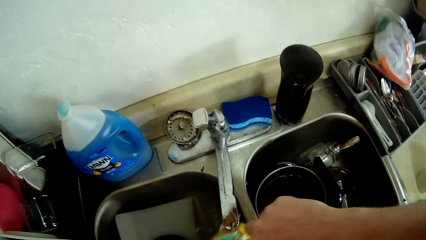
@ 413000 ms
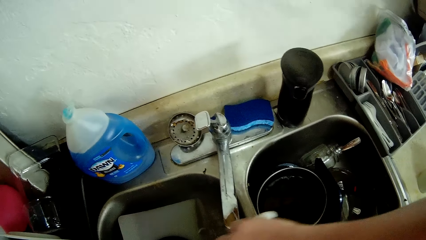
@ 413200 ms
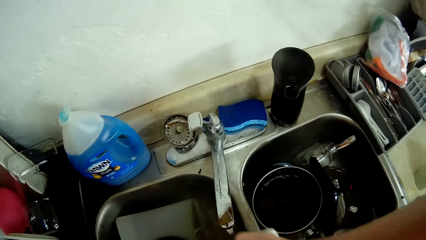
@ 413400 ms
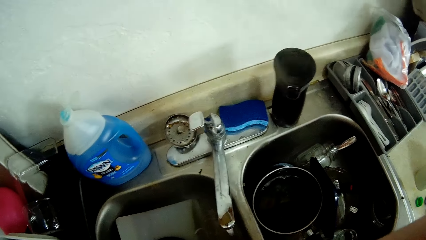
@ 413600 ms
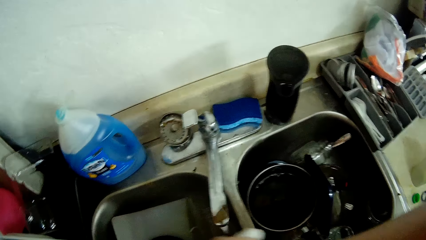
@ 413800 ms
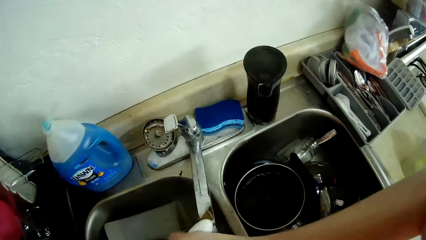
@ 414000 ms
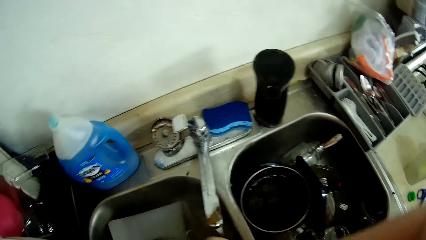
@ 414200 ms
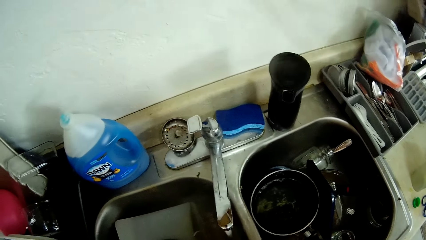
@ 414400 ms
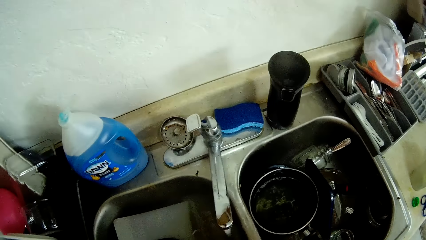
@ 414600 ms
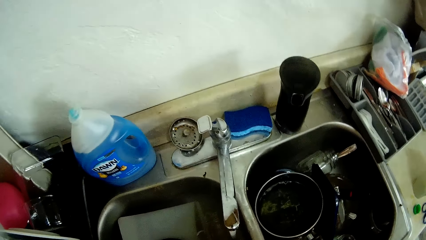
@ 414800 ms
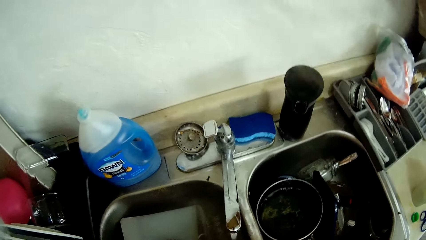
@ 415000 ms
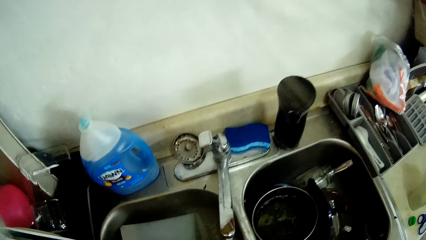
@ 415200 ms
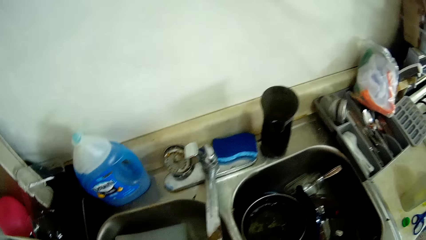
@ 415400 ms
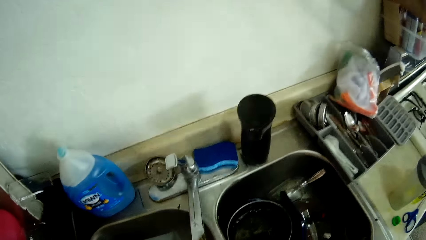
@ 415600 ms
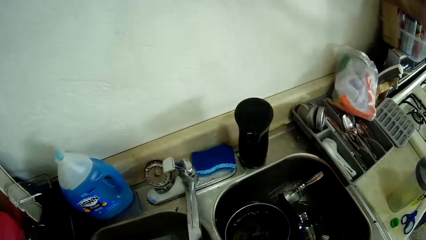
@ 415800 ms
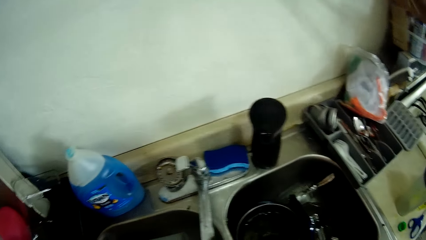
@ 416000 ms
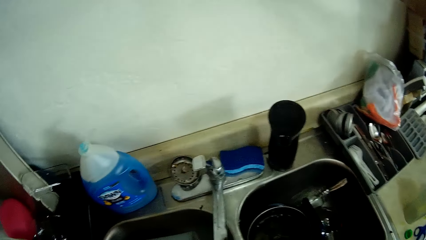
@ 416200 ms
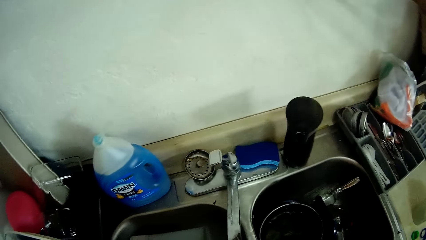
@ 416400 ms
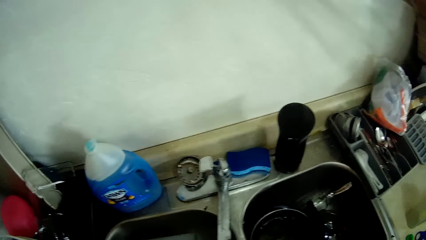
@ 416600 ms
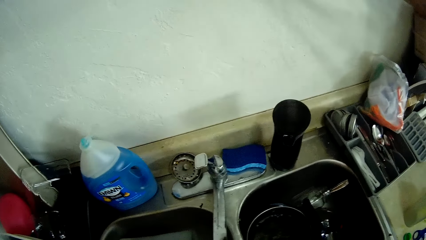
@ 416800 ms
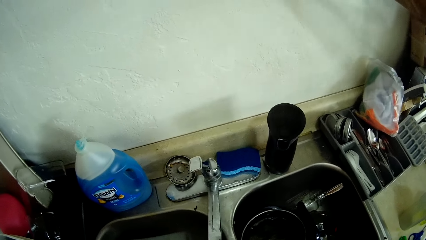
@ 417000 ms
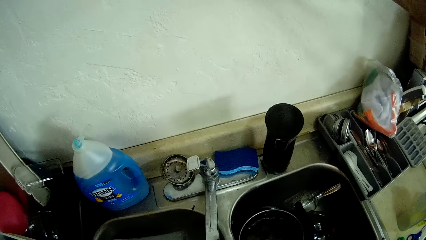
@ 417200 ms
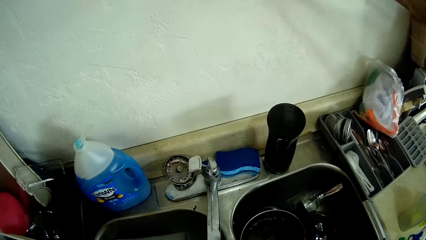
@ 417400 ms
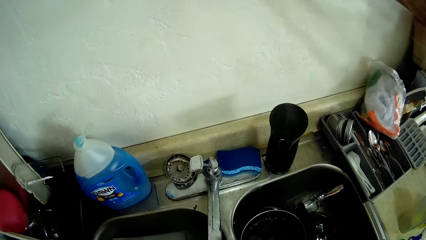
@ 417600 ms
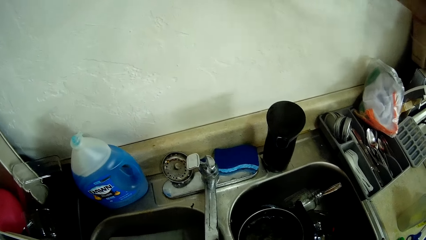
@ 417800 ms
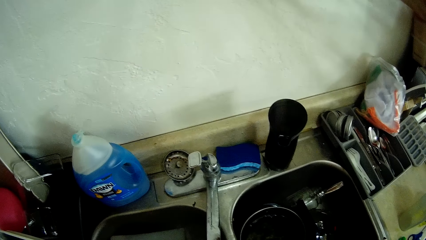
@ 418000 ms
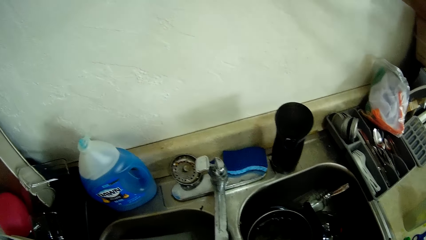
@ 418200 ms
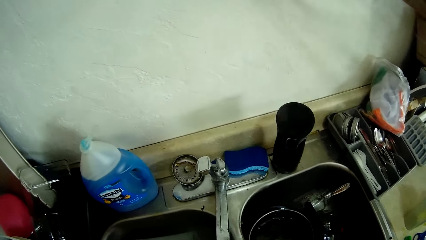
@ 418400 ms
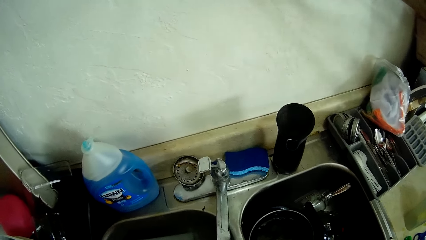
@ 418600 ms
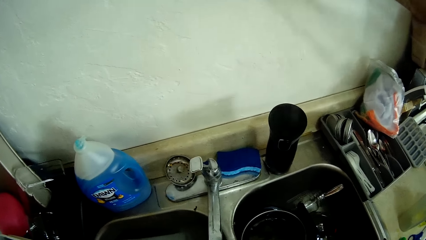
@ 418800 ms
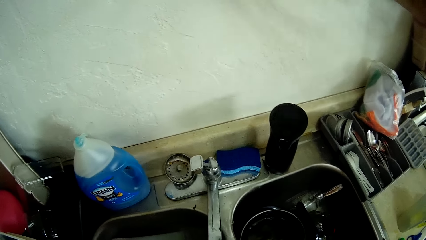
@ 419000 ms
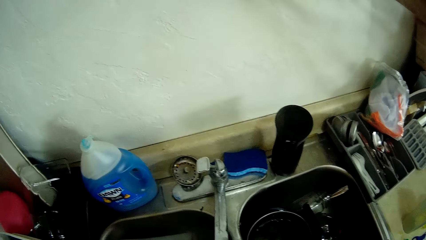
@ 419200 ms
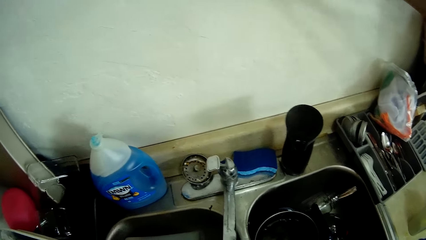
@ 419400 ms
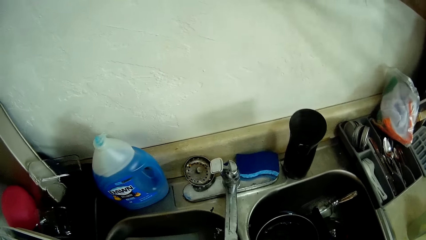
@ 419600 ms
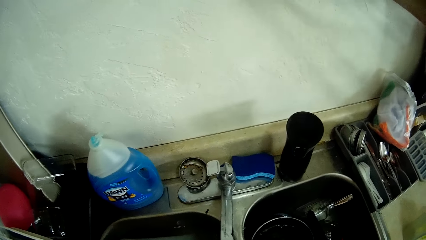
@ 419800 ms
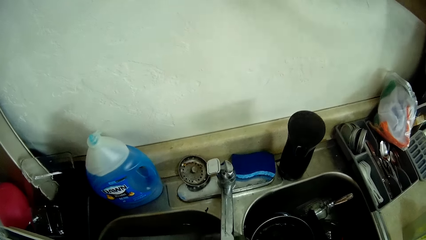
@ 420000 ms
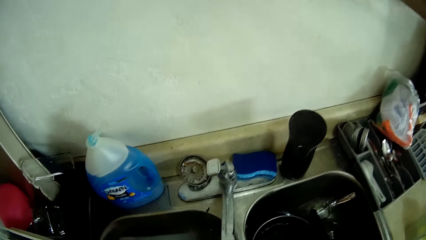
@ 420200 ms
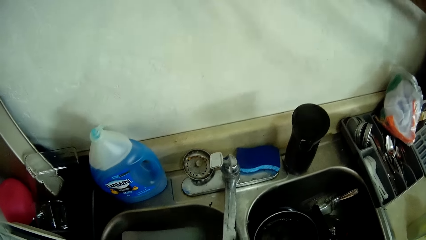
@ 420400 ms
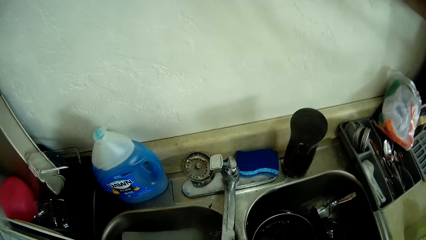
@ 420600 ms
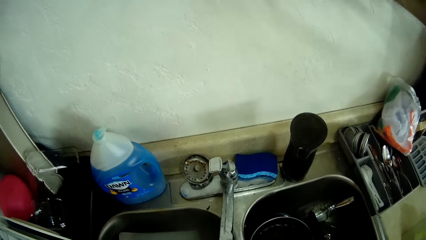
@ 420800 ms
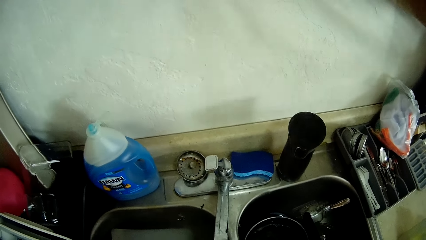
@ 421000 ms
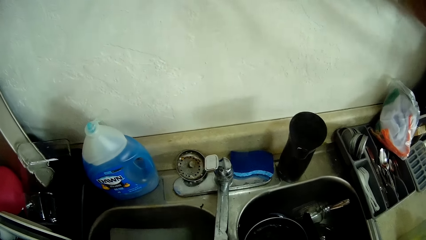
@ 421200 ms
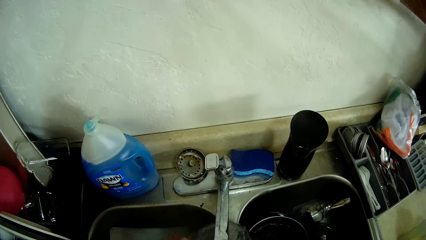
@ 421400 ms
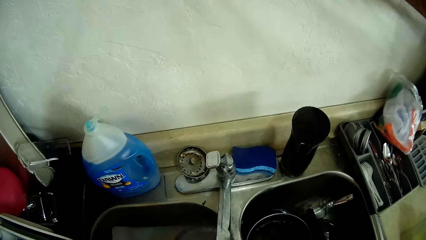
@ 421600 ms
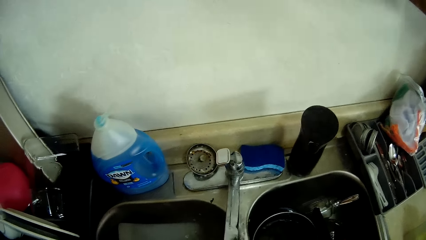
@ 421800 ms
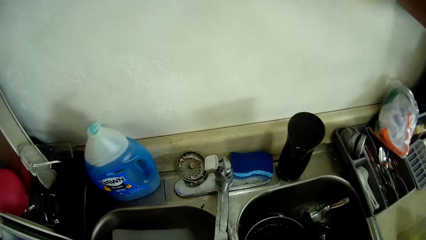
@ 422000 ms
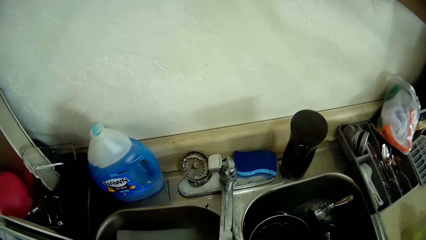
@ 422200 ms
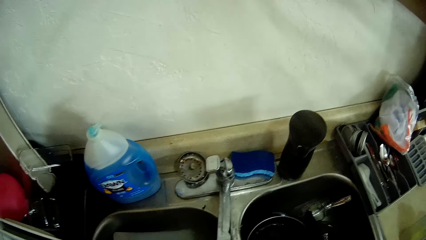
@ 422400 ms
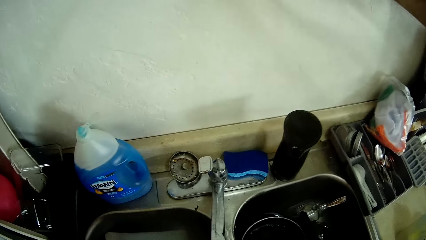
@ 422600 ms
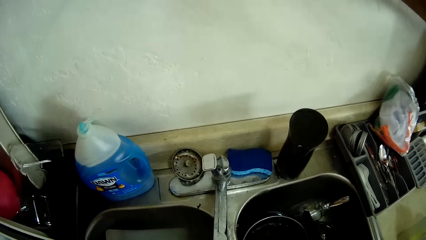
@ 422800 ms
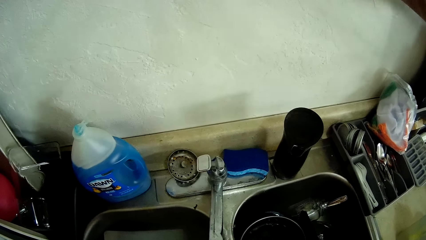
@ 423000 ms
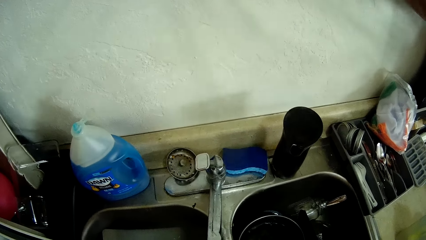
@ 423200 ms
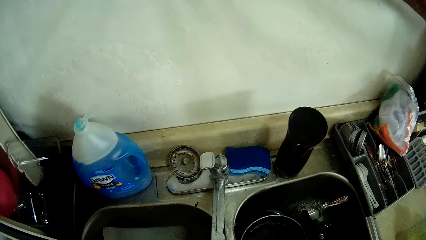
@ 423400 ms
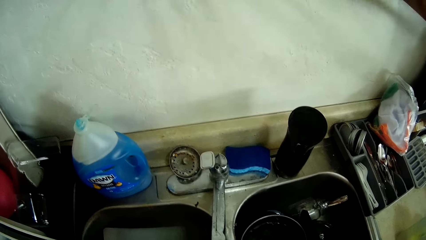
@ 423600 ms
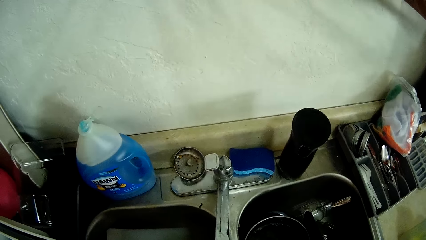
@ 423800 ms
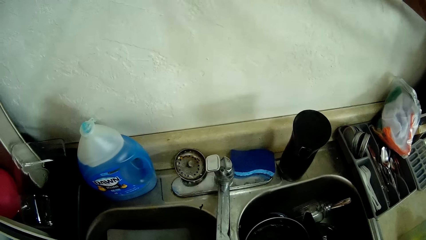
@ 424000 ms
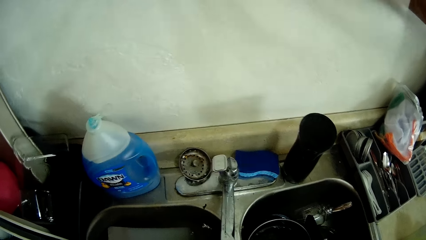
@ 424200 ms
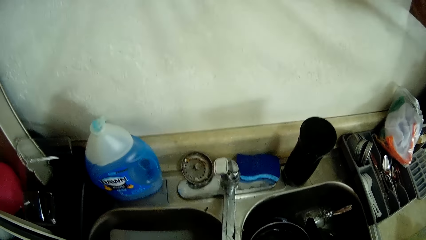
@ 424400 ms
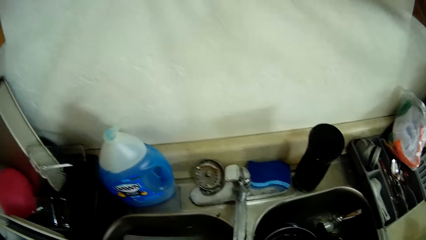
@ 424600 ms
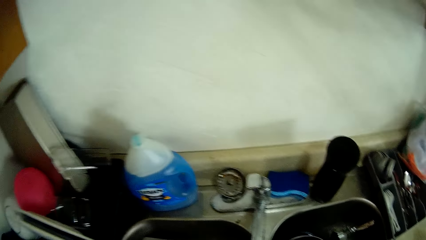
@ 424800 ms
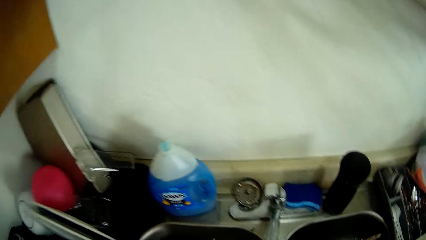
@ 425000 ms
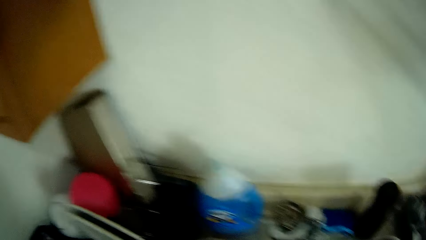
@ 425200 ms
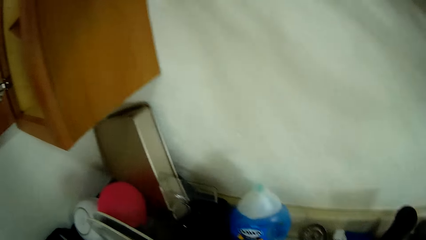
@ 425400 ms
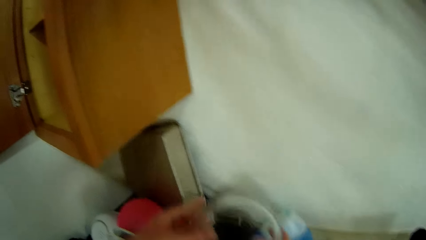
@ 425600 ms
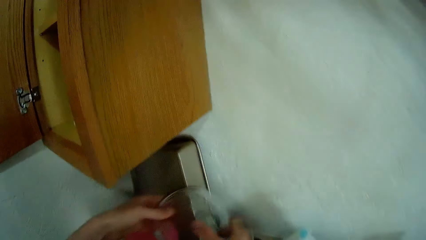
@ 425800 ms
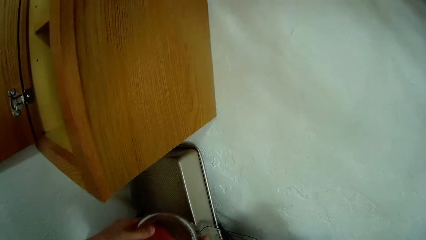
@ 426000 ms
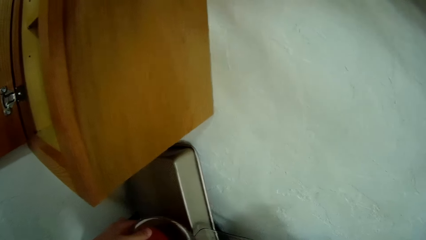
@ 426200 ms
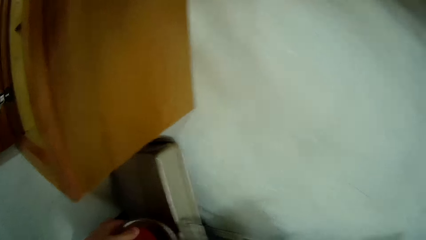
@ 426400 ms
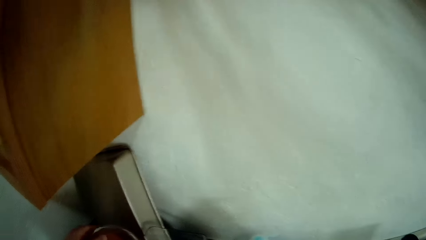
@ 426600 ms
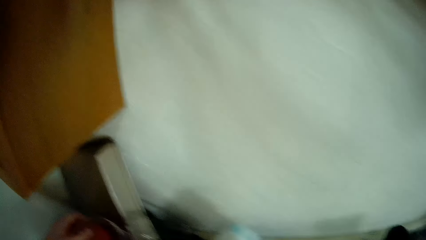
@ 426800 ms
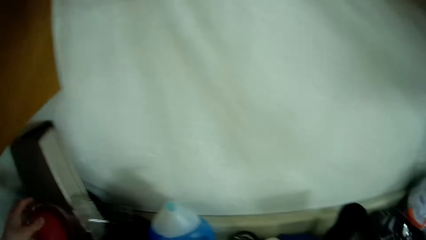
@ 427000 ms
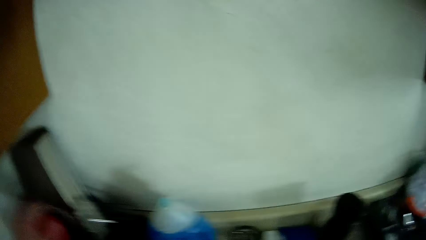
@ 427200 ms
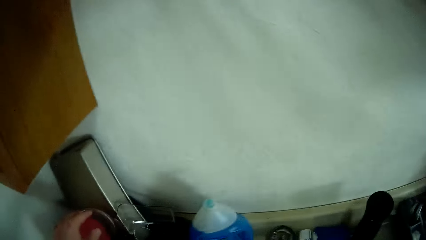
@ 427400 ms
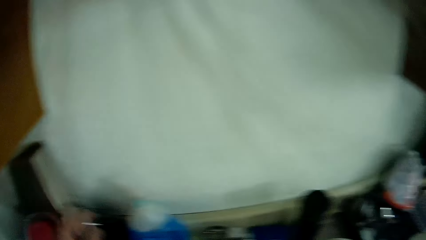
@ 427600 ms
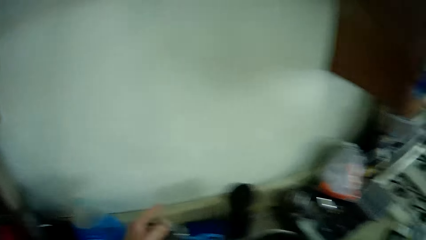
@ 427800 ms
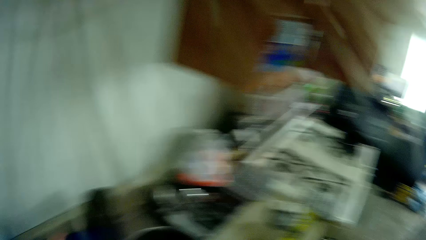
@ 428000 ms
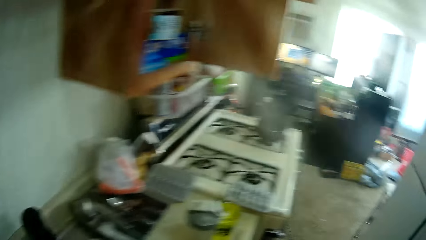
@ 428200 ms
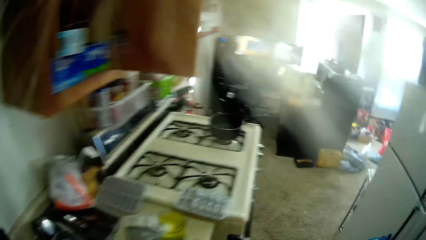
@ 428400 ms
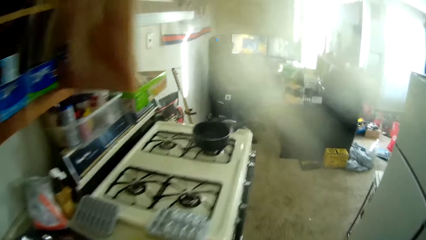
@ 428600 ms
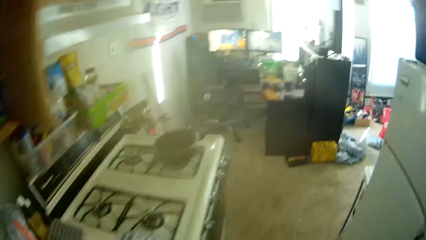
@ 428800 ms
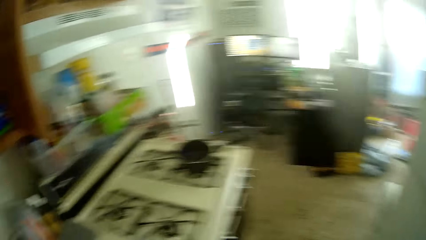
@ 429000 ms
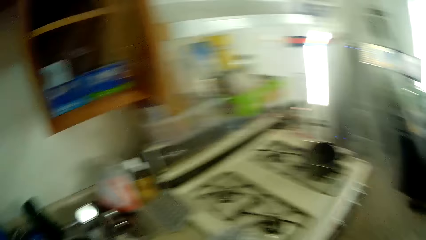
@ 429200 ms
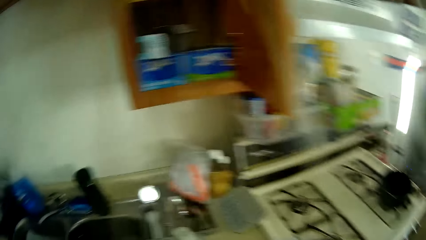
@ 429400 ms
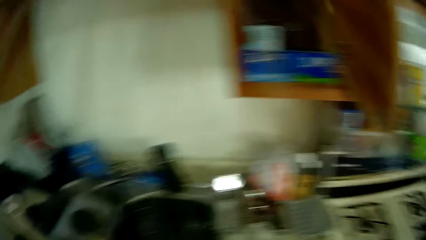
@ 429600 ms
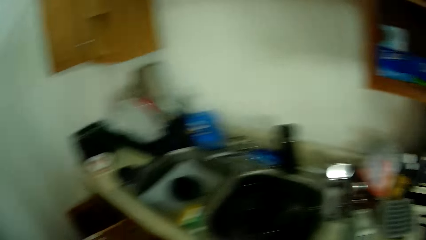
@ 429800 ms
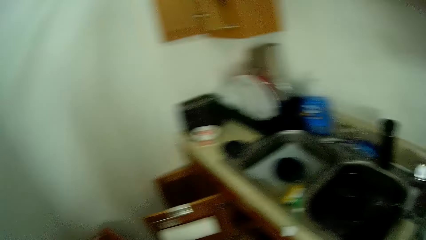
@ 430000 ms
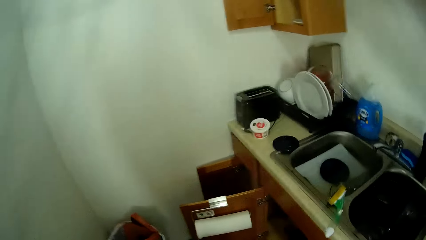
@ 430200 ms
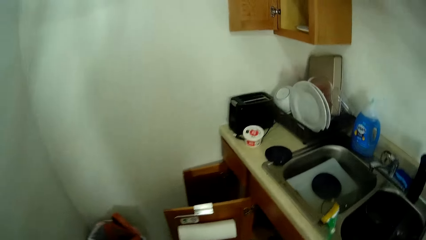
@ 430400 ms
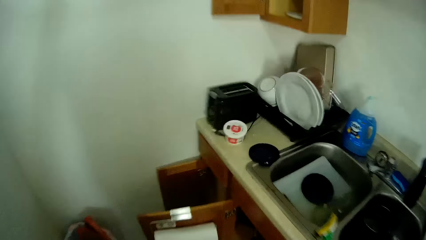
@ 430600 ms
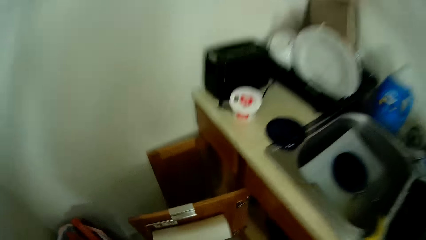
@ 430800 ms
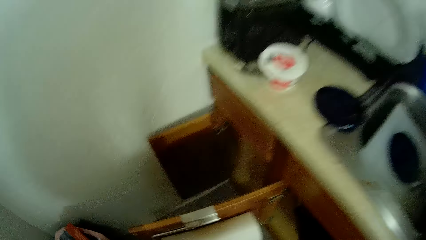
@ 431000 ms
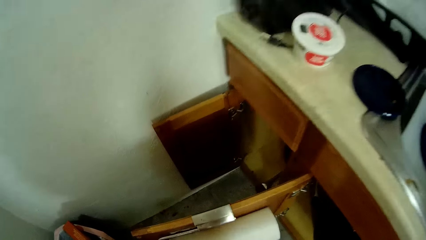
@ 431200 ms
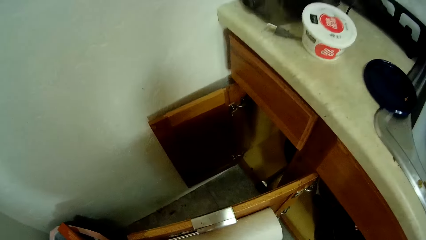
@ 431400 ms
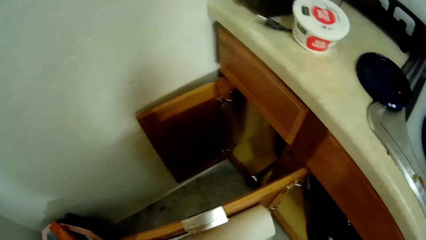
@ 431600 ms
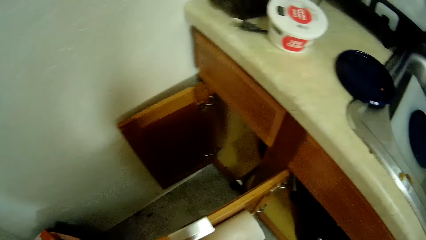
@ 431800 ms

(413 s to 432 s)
The camera wearer washes another glass bowl with the sponge in the sink. They rinse a plate with running water from a tap. They place the glass bowl onto the kitchen worktable in a utensils rack with both hands. They walk around a kitchen and look around the kitchen.
